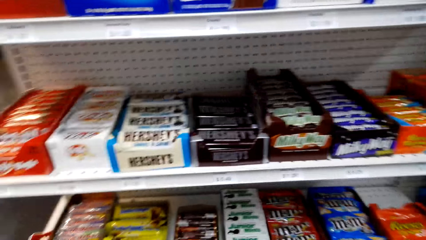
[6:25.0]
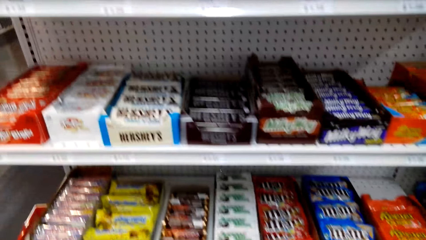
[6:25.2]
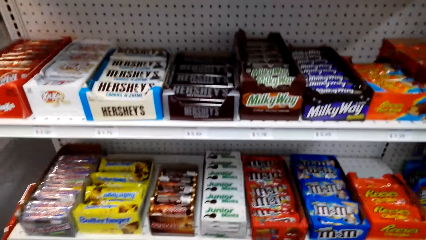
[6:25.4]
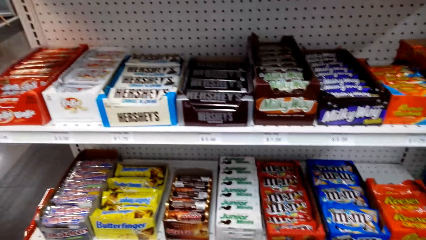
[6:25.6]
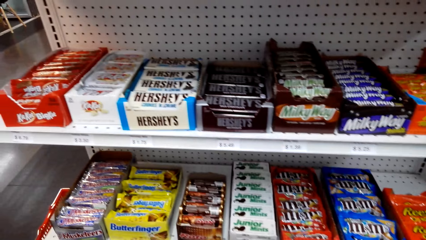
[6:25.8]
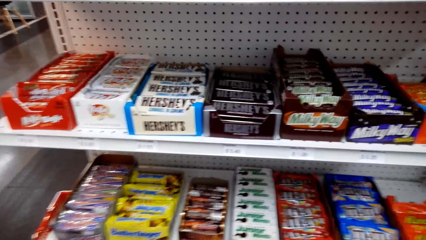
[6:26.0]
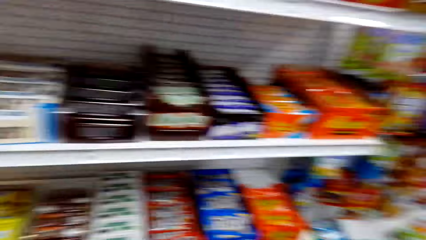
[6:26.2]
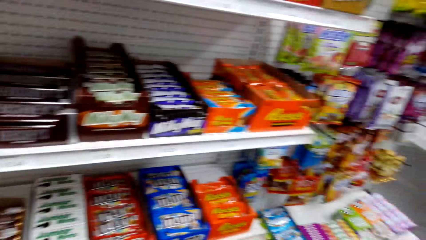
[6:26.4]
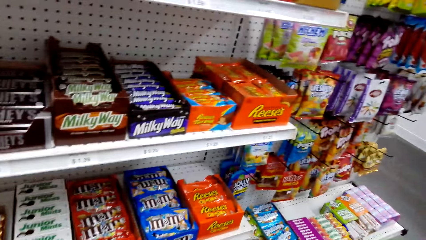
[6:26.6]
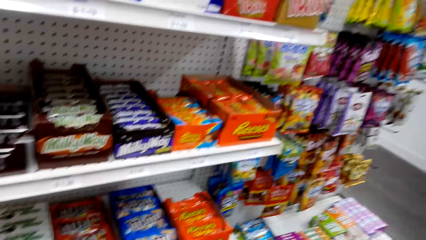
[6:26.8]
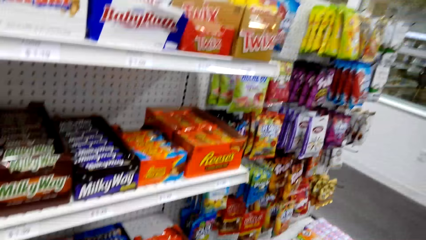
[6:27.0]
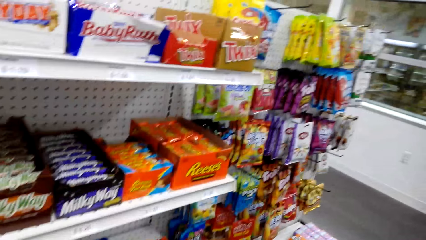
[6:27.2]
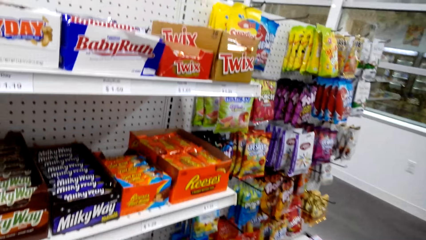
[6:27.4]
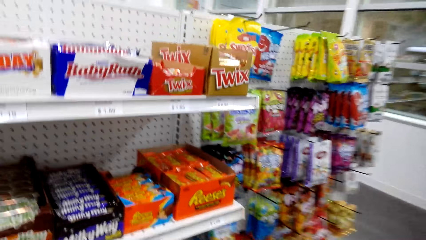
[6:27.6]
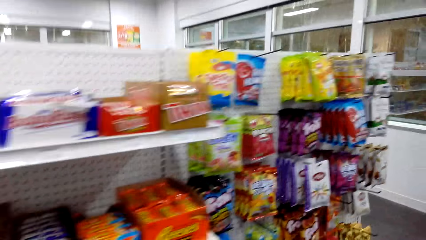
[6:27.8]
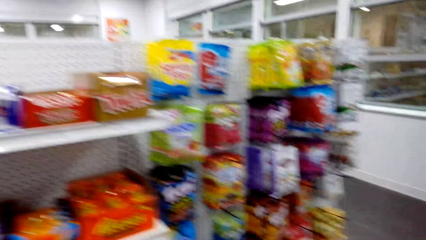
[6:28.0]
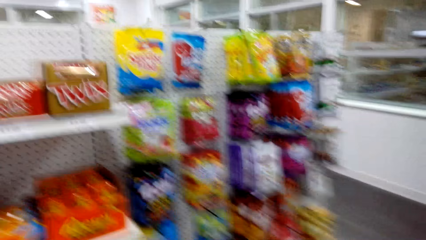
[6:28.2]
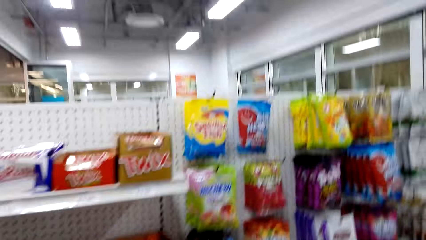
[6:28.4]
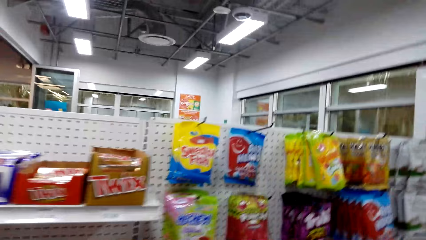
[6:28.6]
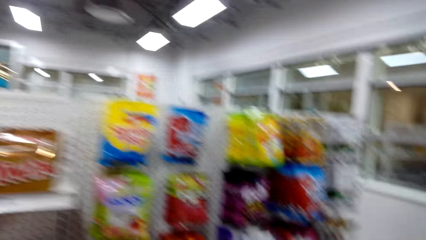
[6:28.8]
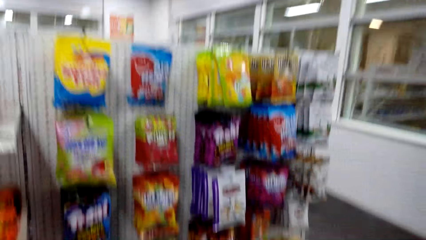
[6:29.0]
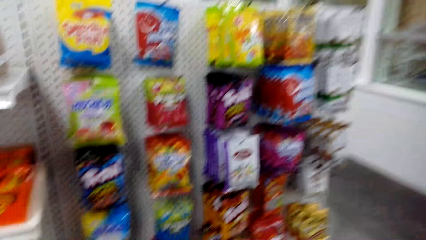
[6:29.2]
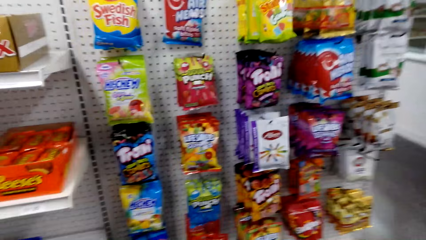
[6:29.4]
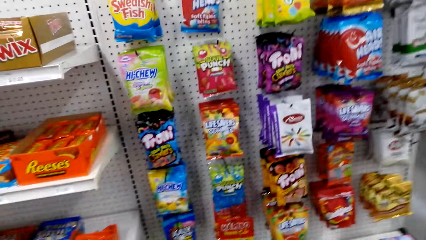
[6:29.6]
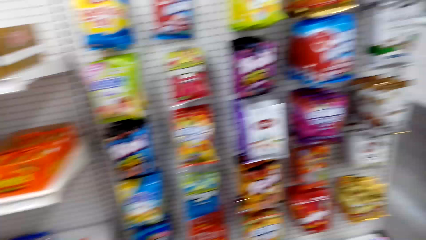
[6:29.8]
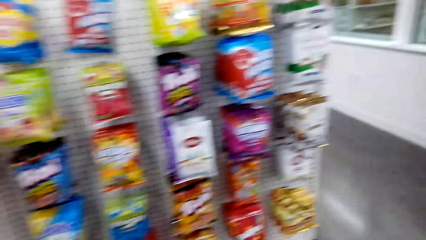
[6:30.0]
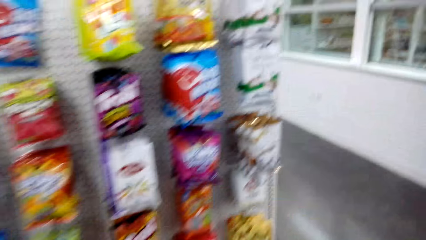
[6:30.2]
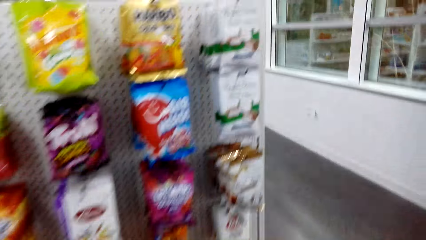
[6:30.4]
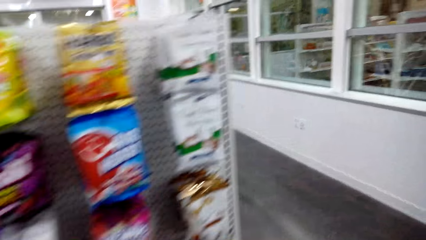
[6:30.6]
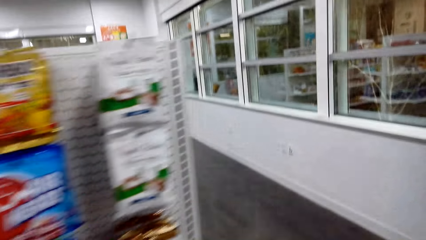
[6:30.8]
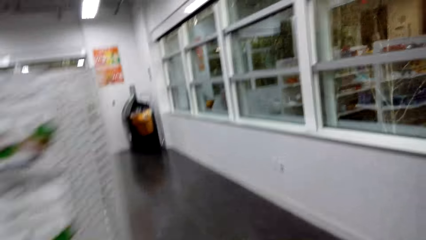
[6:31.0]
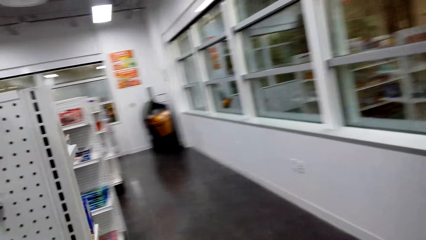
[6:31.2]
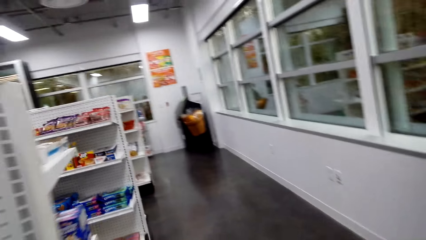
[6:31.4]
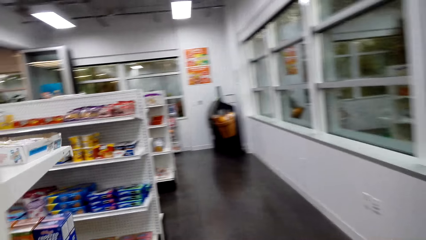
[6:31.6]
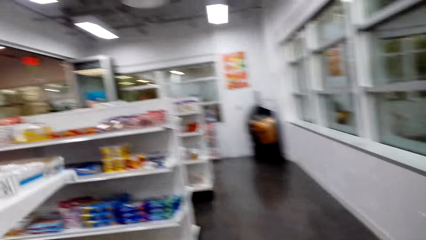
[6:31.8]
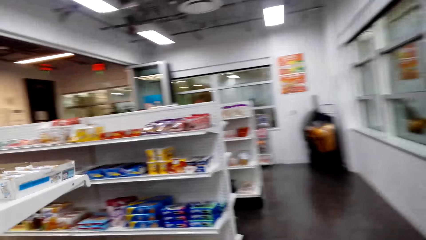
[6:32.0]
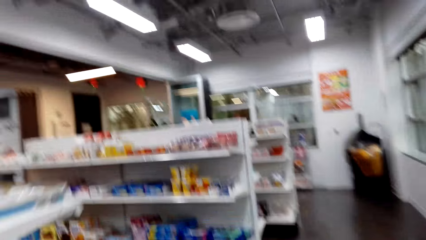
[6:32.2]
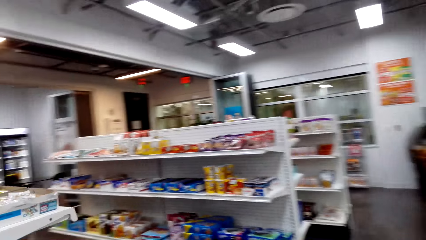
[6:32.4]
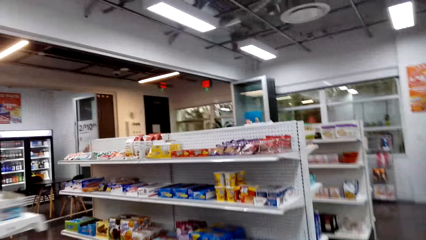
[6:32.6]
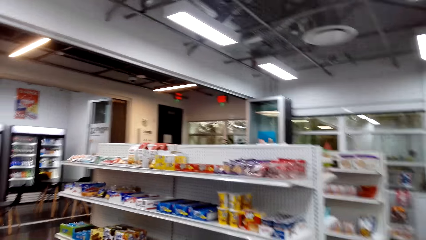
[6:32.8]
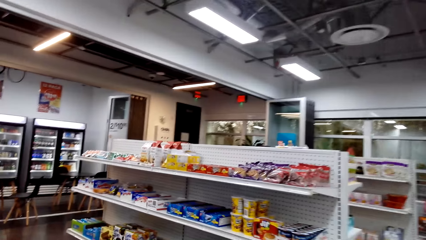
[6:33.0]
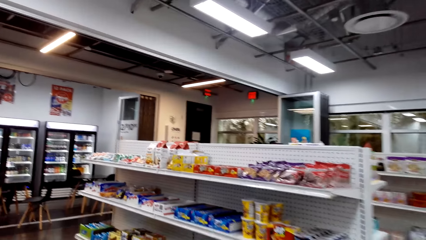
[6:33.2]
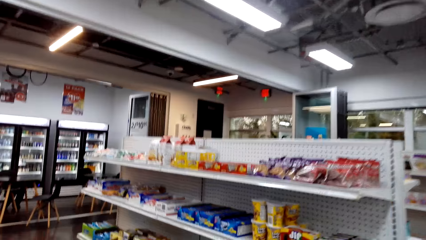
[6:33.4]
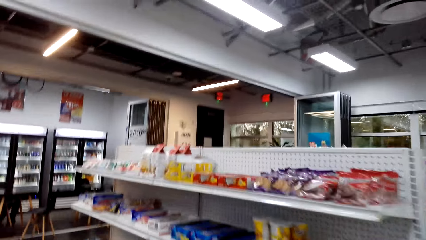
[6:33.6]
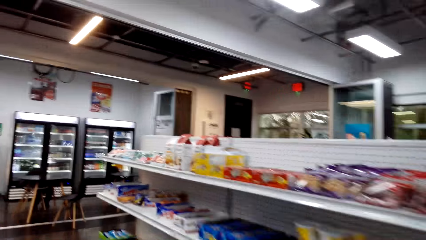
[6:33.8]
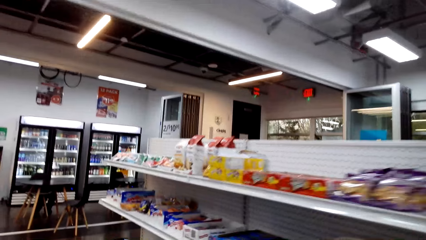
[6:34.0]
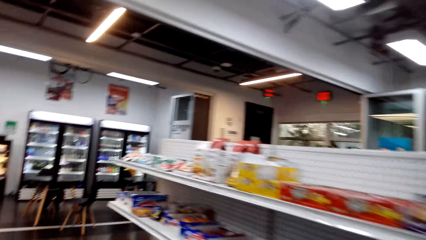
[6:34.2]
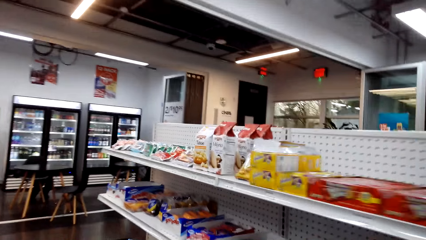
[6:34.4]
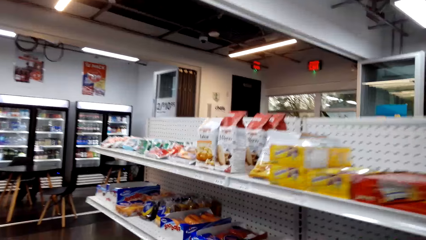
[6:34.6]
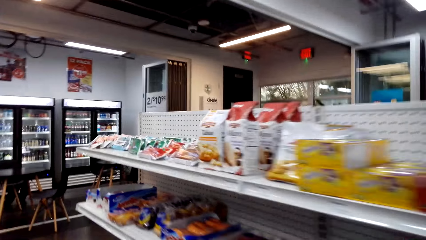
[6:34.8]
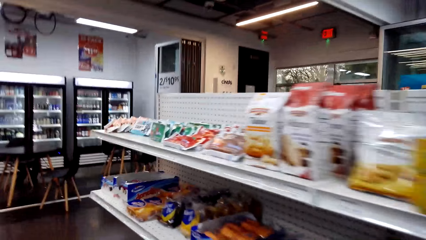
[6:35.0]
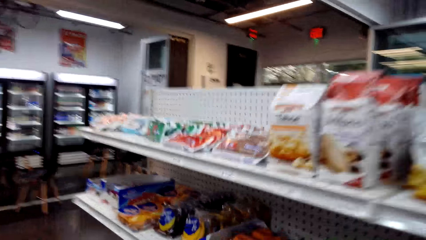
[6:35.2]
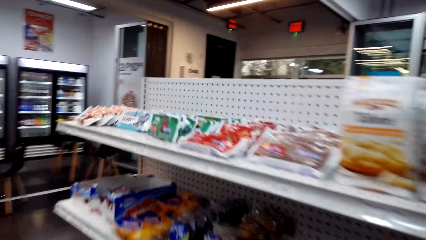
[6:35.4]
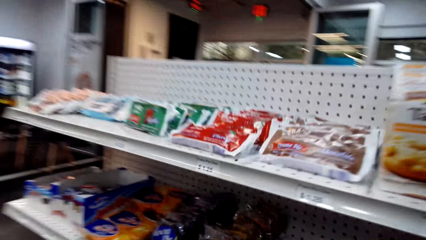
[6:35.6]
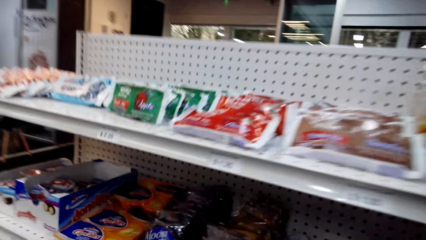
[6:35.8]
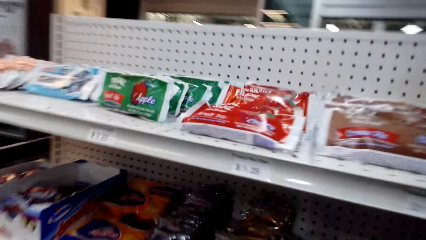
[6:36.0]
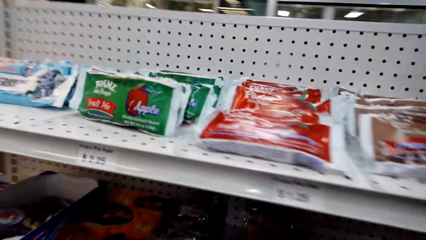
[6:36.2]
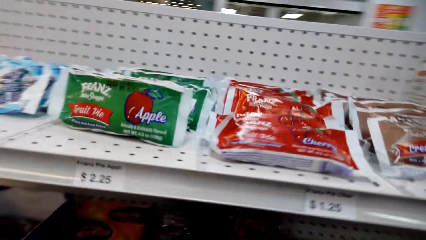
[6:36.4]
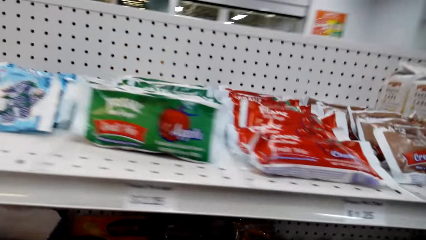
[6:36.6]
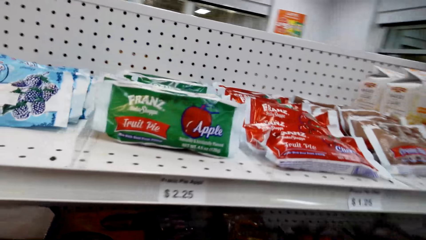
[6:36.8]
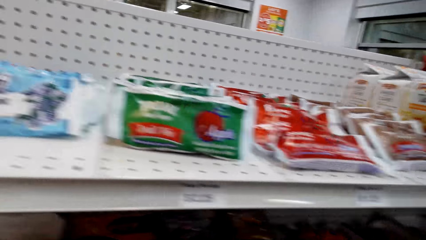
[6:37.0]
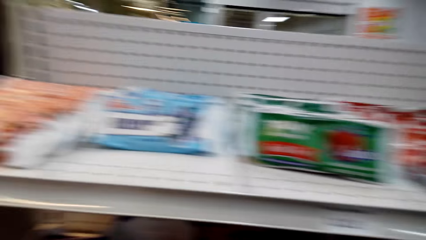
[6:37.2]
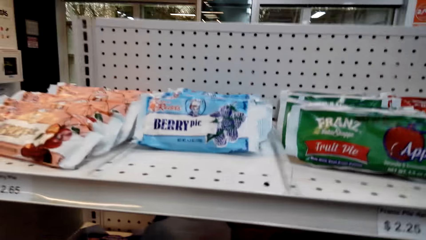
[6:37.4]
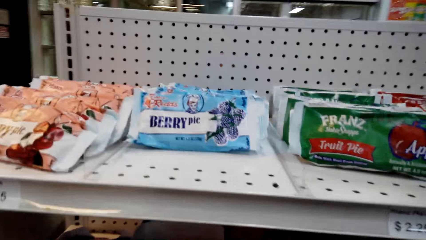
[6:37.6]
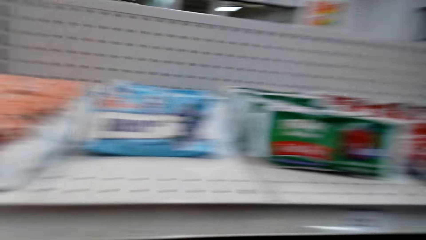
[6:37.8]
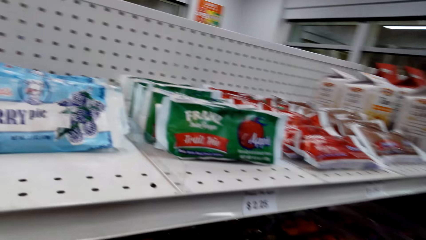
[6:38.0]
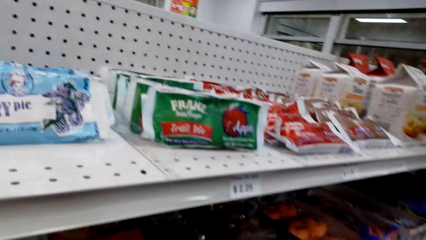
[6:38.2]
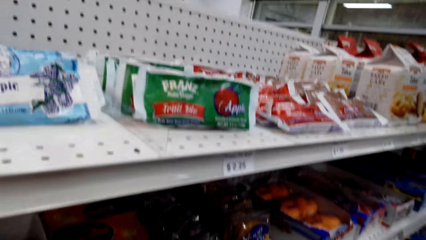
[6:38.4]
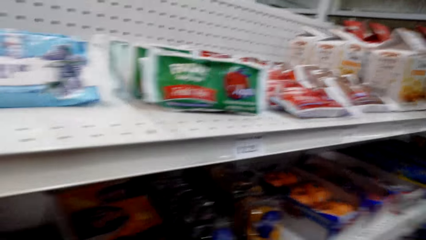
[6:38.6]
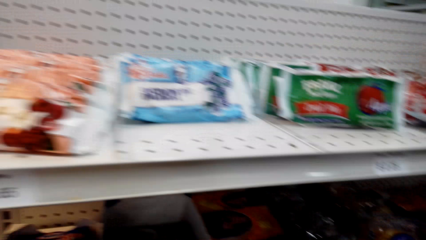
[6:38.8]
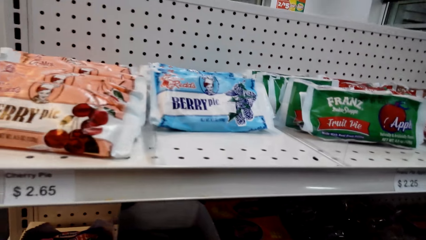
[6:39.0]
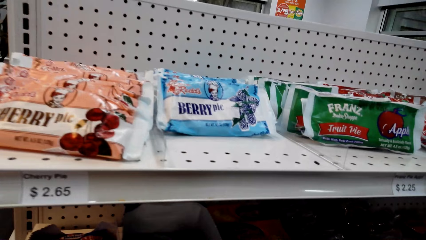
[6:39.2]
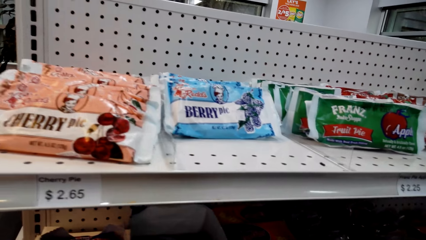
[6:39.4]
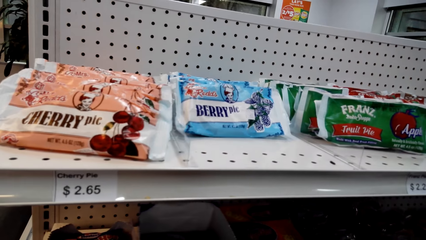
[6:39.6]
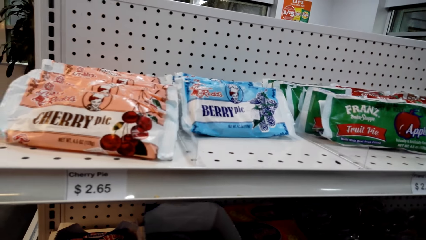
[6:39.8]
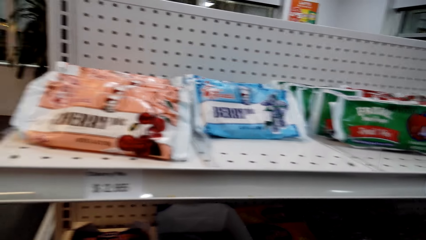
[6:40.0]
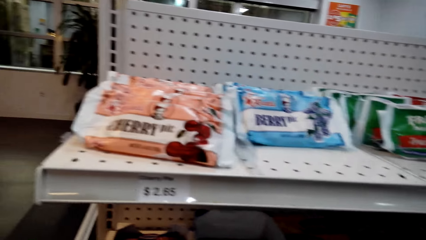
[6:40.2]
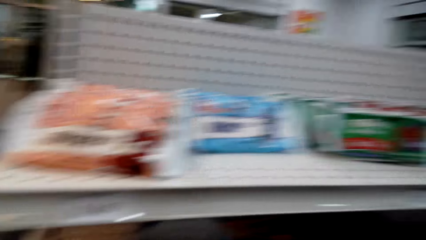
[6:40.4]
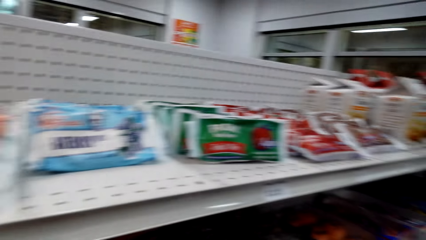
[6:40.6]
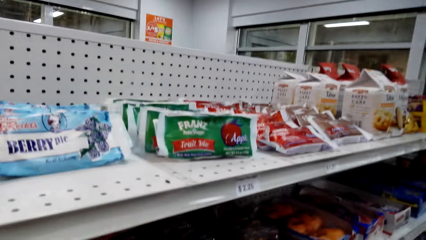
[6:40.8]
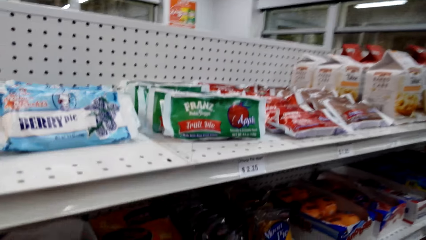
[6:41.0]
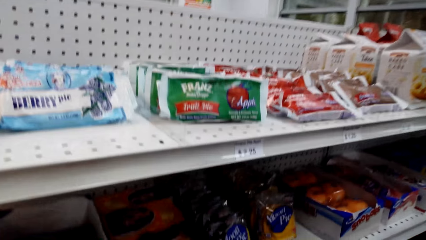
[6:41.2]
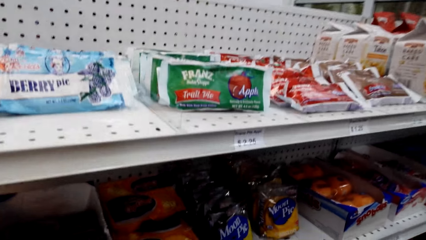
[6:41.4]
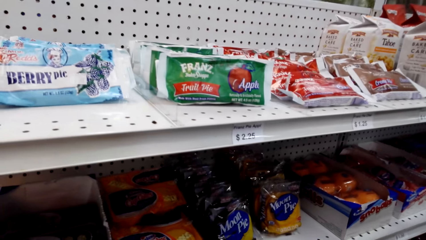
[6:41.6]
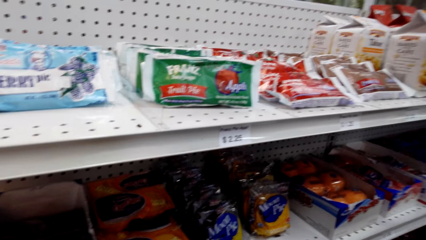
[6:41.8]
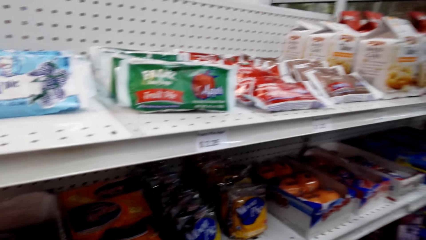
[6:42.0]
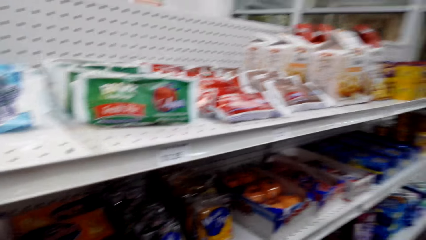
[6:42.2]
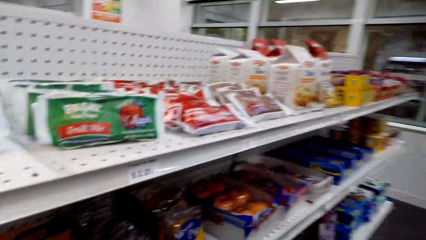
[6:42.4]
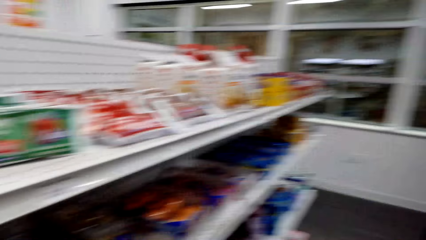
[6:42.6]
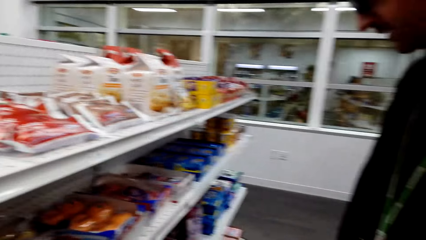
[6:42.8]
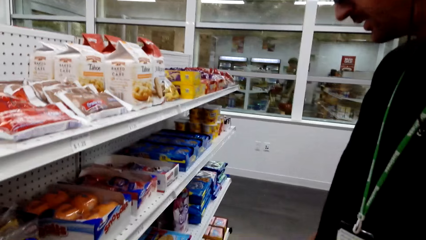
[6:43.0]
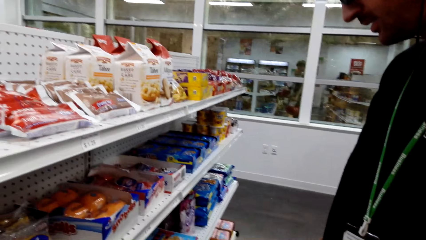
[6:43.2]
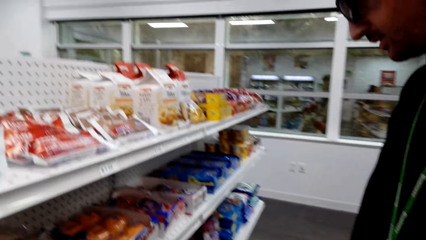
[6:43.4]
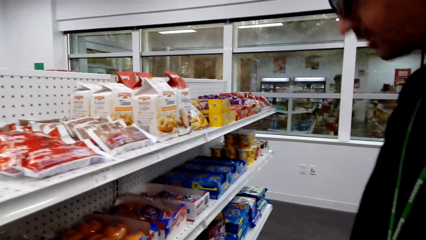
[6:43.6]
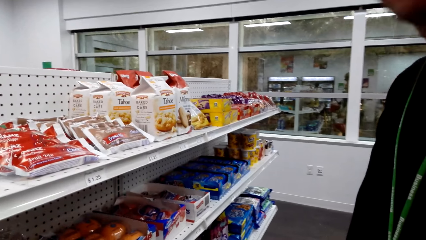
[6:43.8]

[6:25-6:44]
The camera wearer looks around a supermarket. They walk around the supermarket. They look around the supermarket. They stare at the berry pics. They pick up a snack from a shelf. They look around the supermarket.
